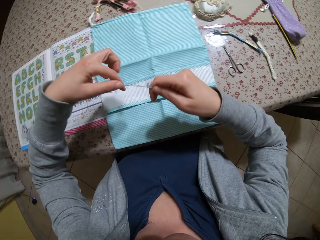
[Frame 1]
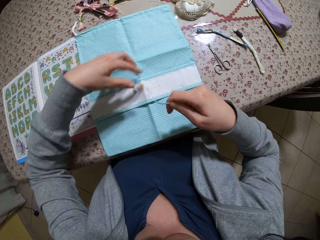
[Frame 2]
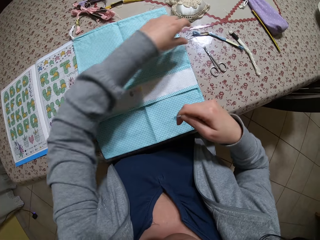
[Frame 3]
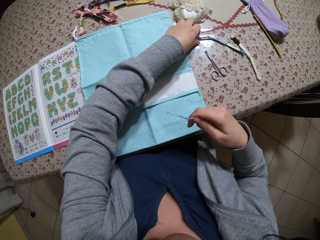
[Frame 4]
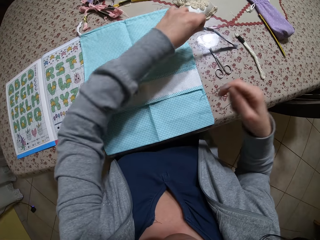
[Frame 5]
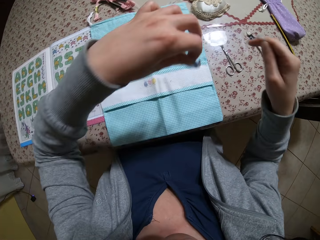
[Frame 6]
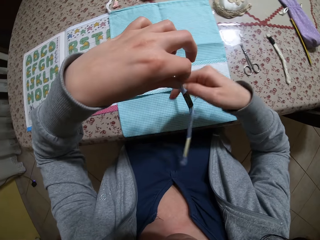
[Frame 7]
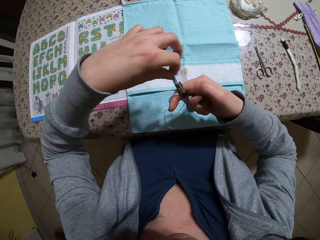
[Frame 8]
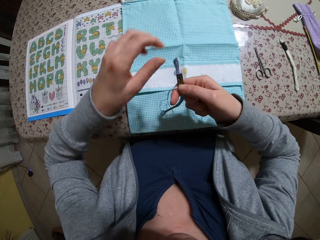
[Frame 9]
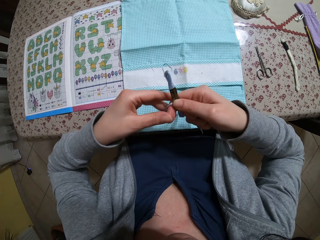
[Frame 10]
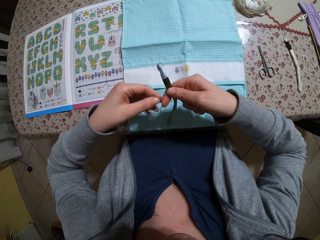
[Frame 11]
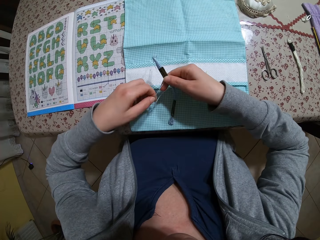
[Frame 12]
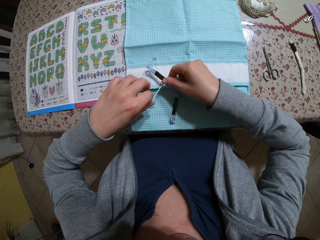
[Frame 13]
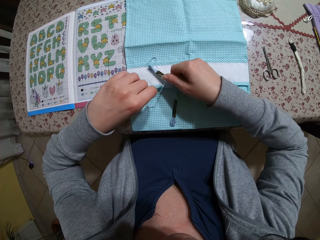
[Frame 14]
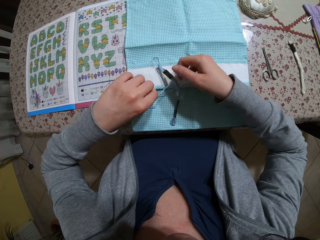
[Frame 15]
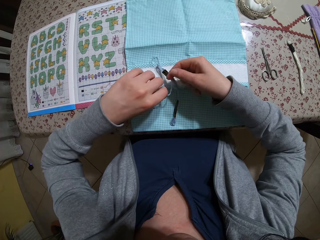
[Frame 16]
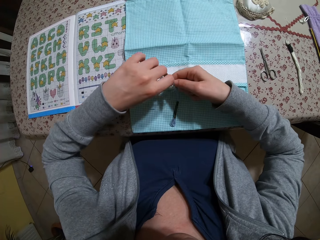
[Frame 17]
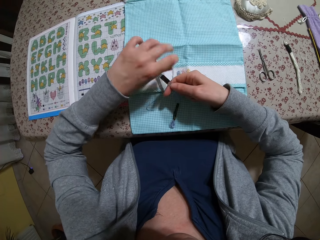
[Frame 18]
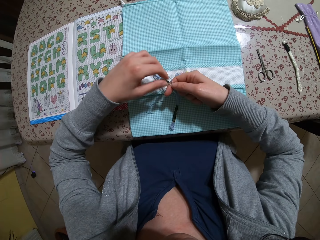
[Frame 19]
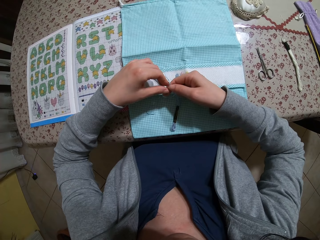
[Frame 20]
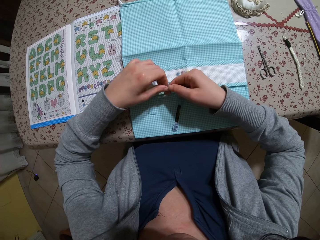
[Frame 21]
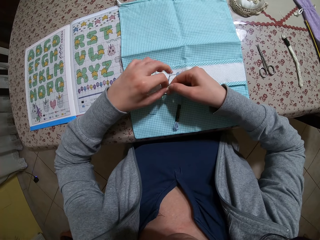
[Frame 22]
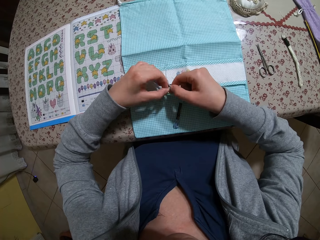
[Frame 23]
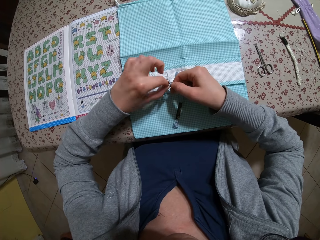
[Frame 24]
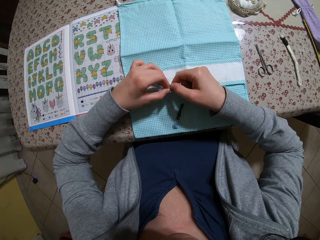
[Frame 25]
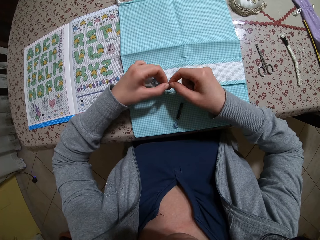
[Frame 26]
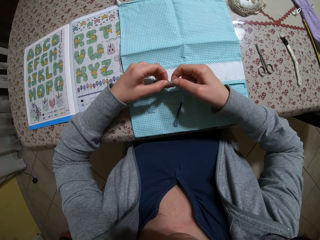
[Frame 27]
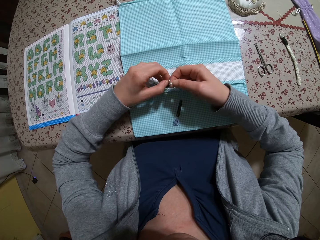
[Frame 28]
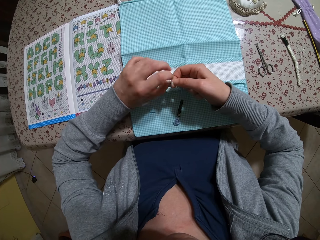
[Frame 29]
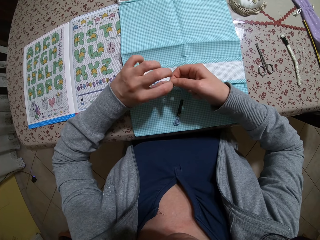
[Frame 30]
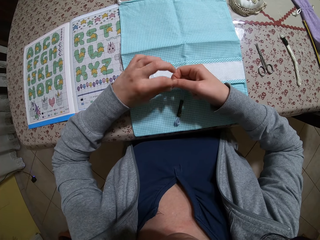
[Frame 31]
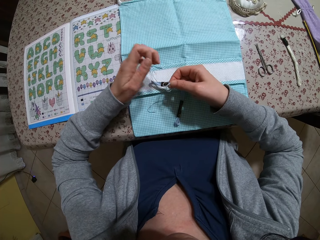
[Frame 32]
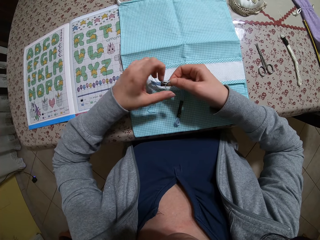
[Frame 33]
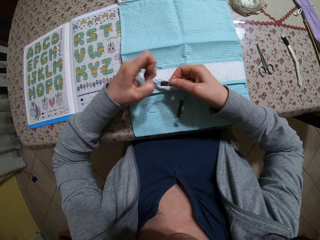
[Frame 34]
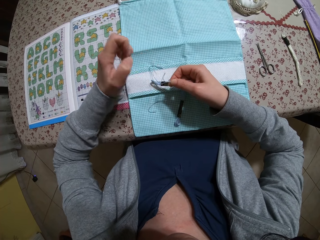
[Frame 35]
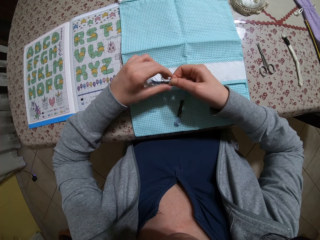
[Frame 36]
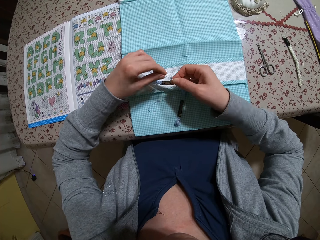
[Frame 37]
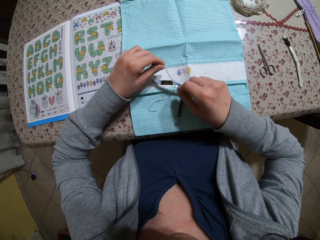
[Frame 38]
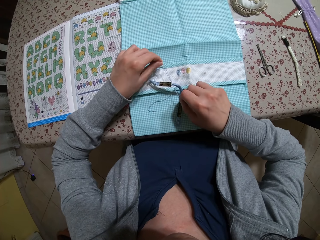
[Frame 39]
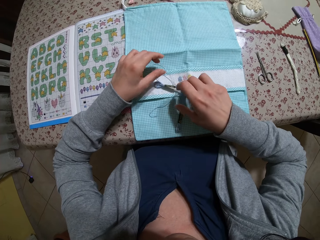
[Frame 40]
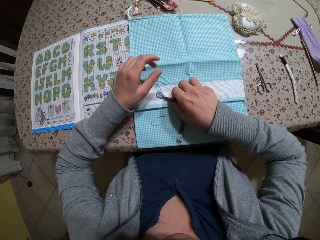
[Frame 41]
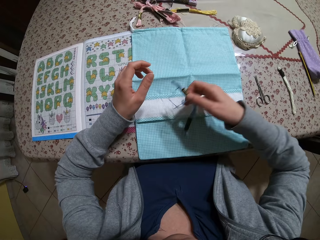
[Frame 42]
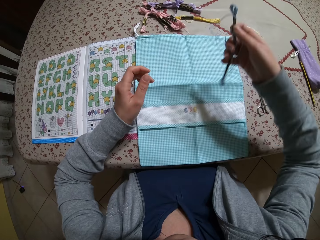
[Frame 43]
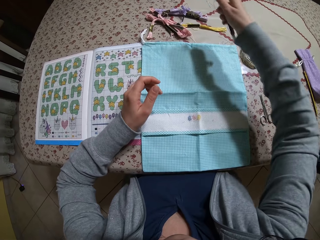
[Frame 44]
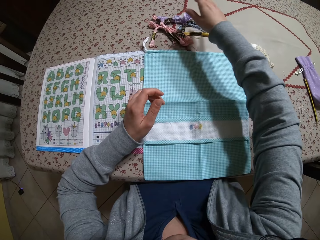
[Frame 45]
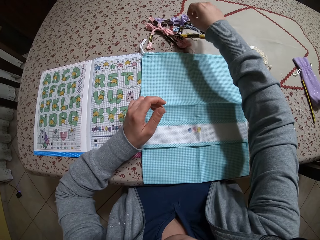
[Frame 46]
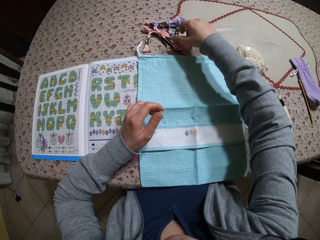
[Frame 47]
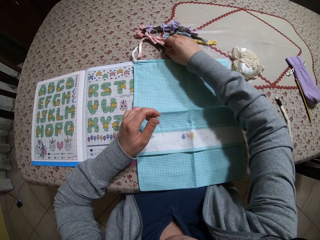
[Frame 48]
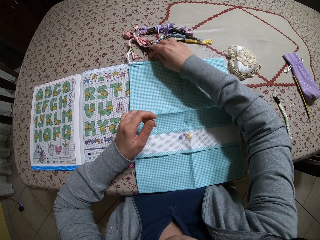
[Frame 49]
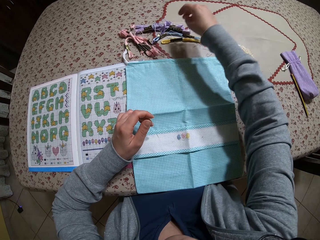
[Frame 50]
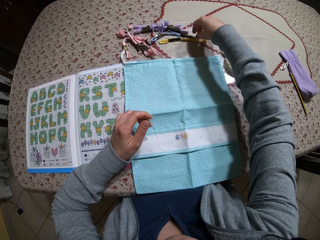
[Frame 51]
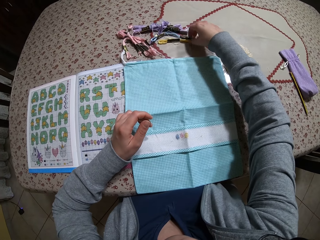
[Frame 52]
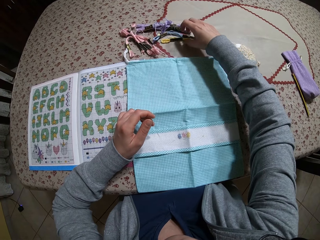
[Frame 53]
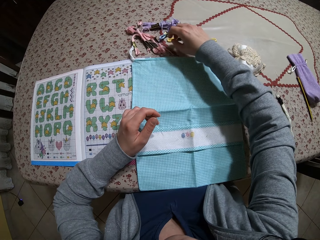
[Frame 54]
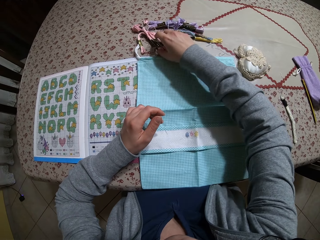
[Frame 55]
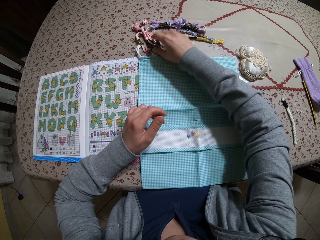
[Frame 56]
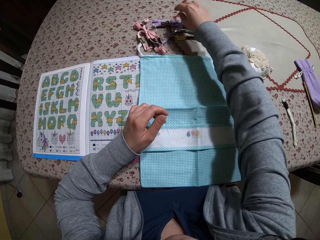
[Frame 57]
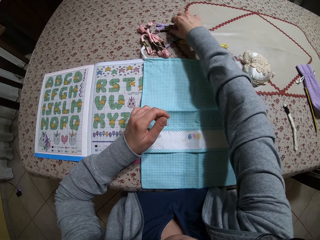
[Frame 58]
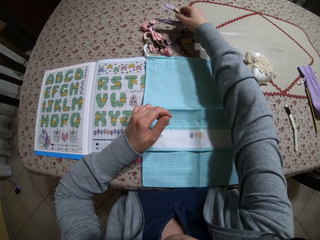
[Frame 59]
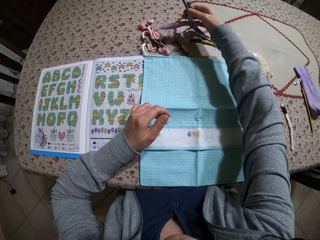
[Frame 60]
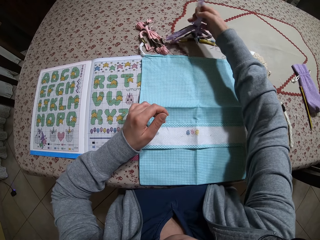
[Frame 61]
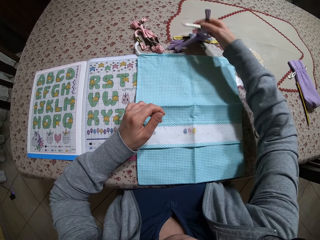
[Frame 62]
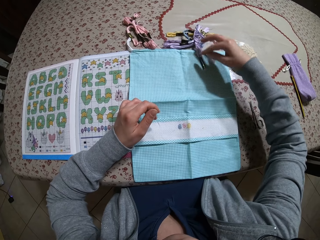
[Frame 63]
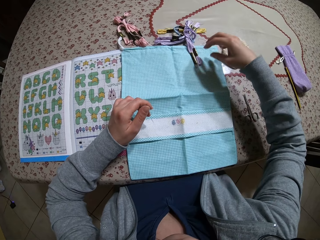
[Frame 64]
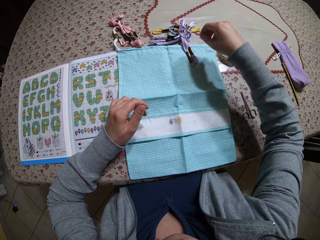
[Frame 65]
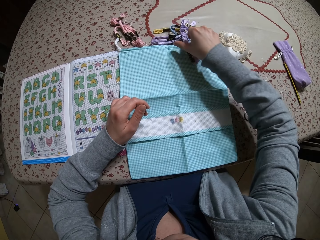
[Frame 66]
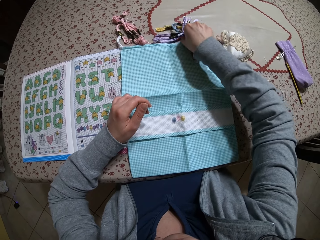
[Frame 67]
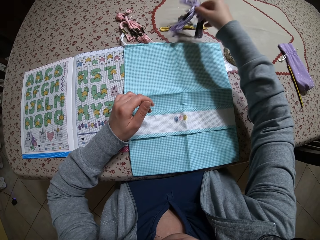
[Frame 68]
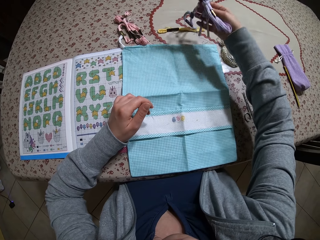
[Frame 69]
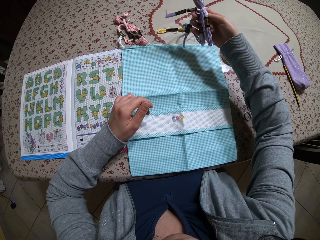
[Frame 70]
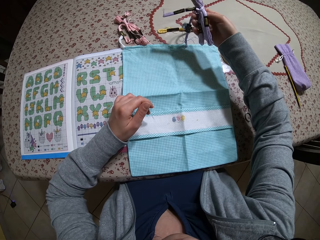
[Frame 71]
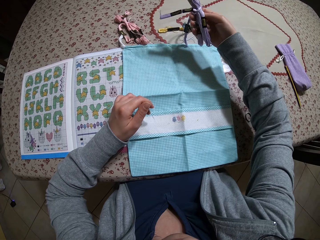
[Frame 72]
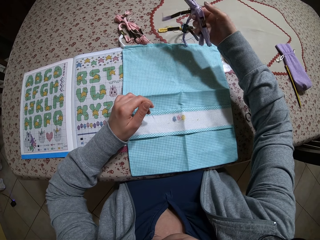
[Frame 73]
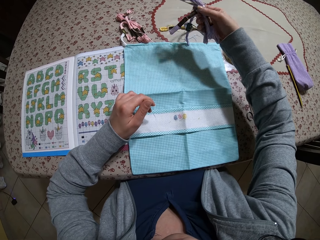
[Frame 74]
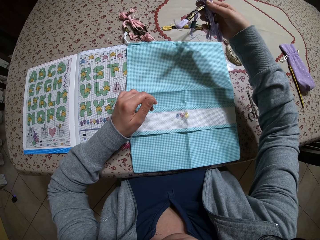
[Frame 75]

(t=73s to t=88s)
The camera wearer picks up a roll of thread from the table with her left hand. She holds the roll of thread with her right hand. She ties the roll of thread with the piece of thread in both hands. She picks up the roll of thread from the cloth on the table with her right hand. She places the roll of thread on the table with her right hand. She moves some rolls of thread on the table with her right hand. She picks up a roll of thread from the table with her right hand.

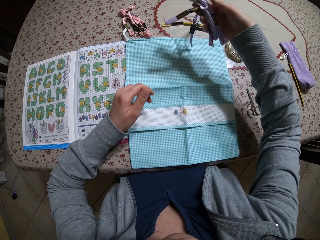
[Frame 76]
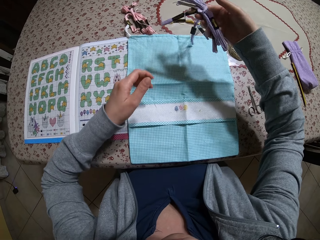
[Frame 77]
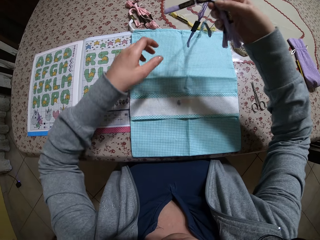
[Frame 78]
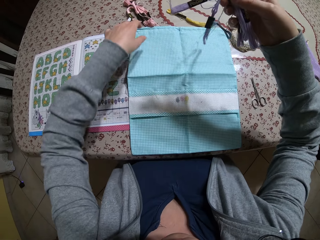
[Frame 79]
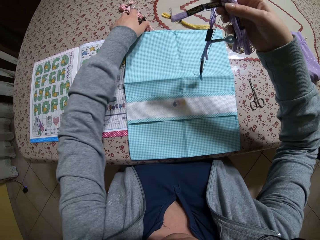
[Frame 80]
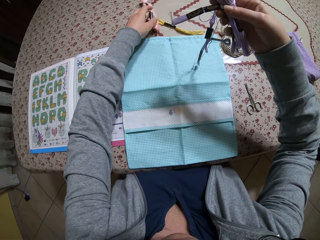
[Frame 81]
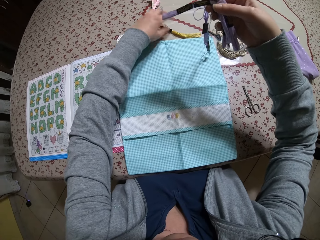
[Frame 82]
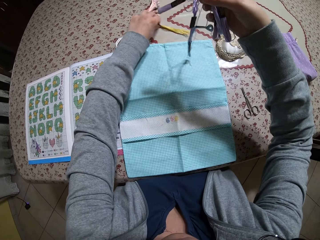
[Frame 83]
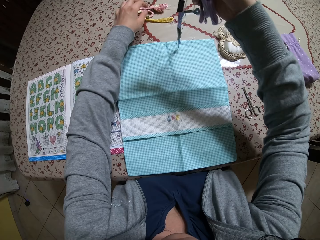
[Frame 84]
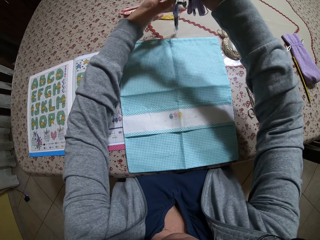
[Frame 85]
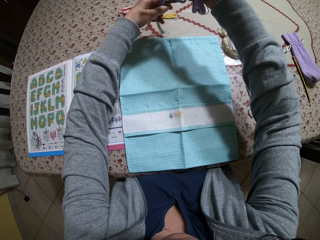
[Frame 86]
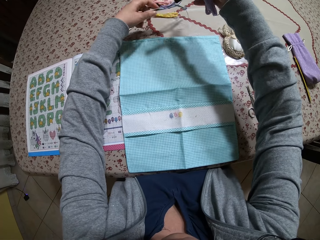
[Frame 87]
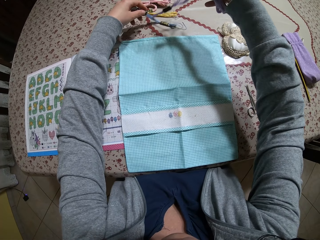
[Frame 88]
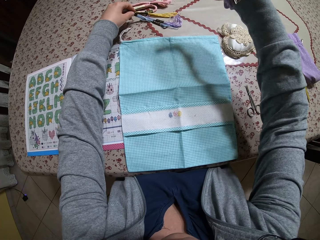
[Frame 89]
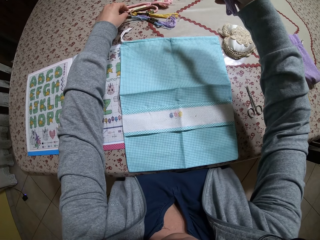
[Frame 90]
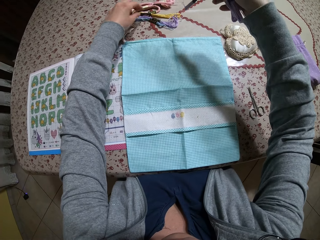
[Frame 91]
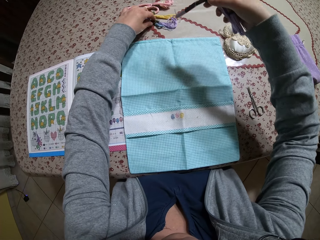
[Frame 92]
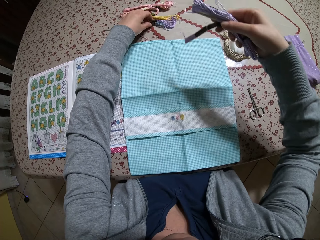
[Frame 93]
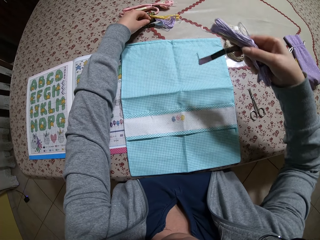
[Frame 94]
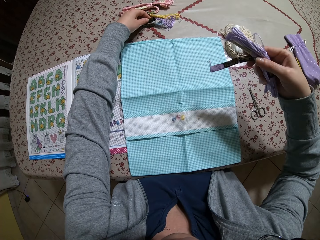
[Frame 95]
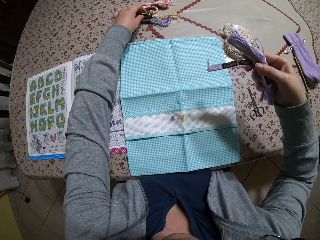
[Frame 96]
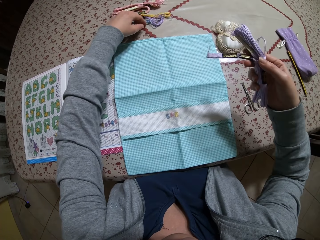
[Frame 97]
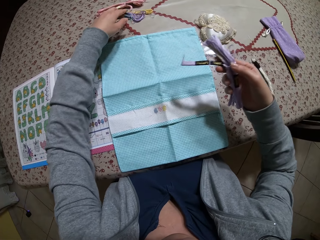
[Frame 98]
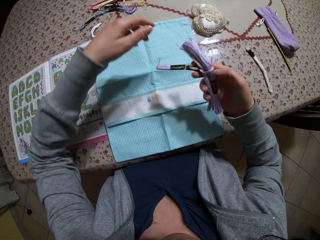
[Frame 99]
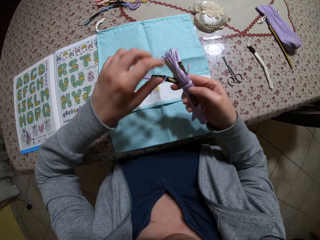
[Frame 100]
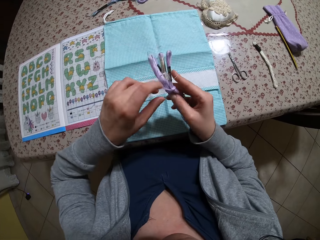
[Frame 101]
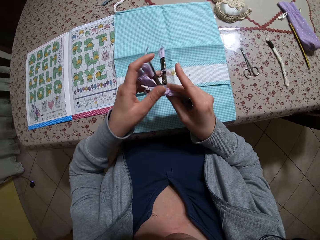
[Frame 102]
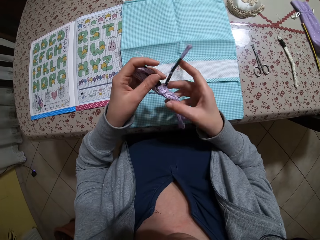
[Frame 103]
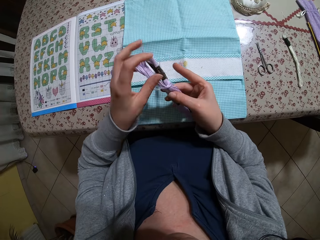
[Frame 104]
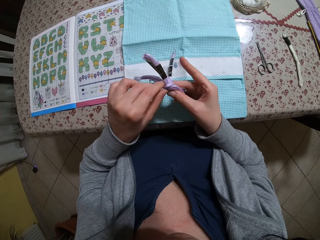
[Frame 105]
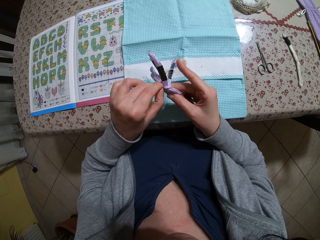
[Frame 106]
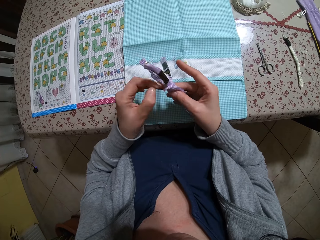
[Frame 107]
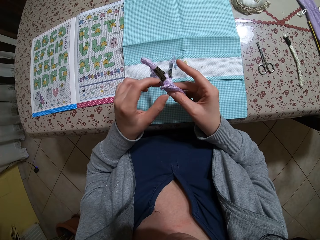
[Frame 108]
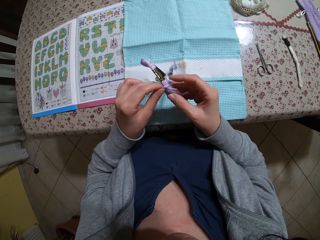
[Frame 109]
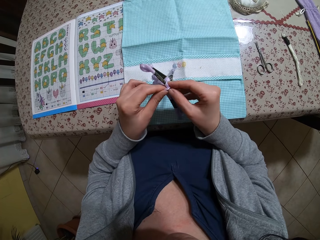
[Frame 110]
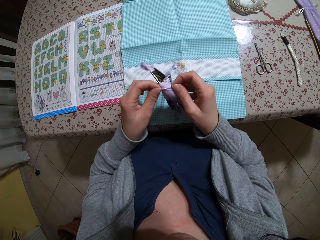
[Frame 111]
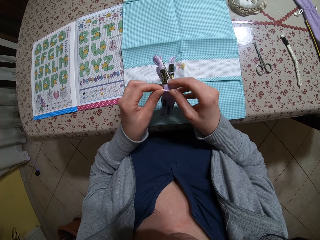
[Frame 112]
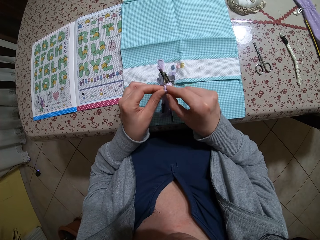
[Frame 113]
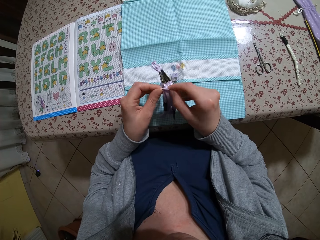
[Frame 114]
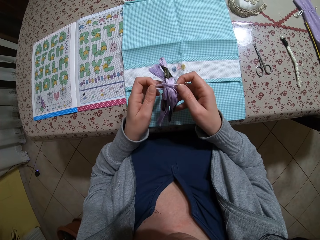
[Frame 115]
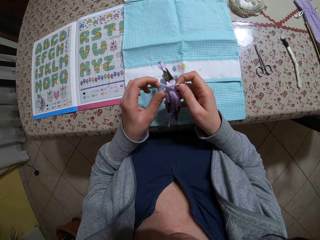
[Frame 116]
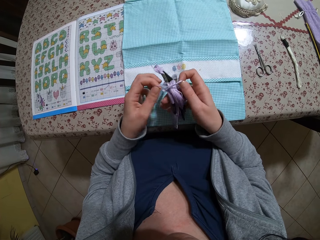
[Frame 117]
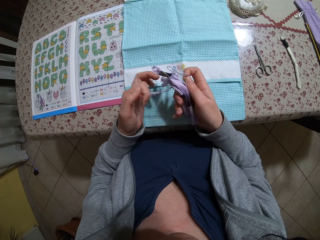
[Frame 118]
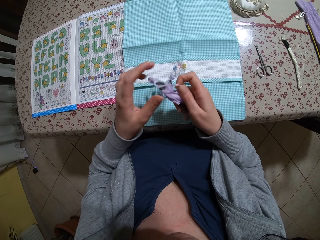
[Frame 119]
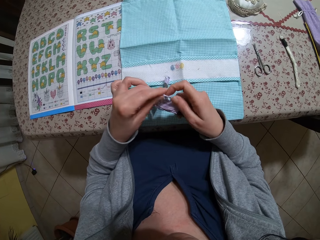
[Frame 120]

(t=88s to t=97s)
The camera wearer moves some rolls of thread on the table with her left hand. She drops the thread on the table. She unties the roll of thread with both hands.
